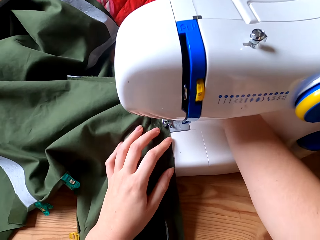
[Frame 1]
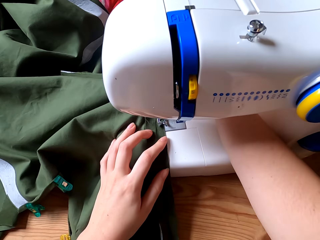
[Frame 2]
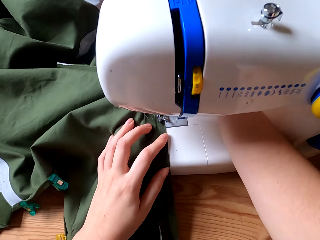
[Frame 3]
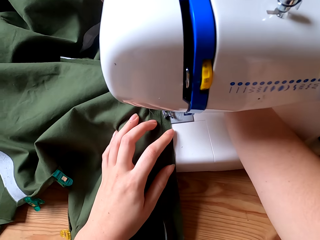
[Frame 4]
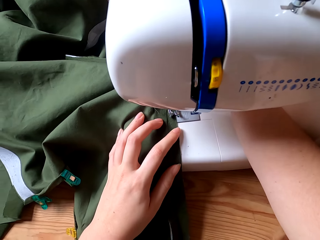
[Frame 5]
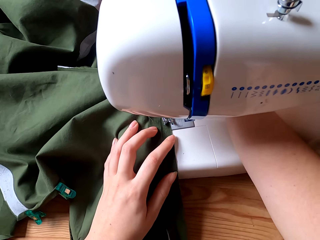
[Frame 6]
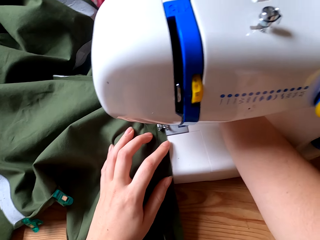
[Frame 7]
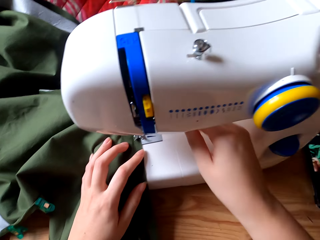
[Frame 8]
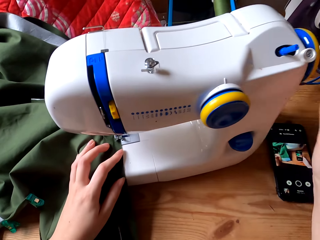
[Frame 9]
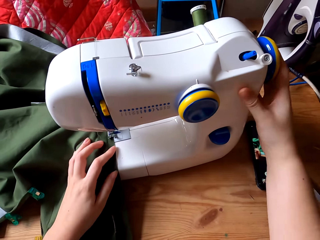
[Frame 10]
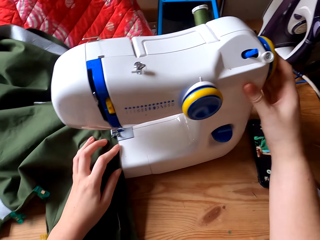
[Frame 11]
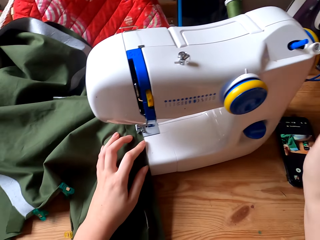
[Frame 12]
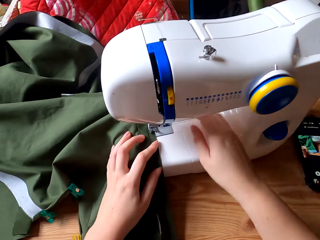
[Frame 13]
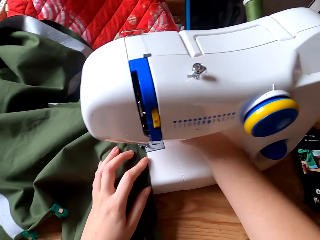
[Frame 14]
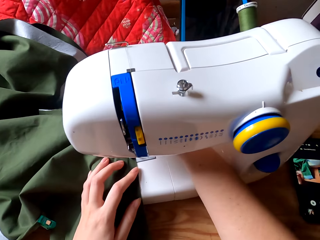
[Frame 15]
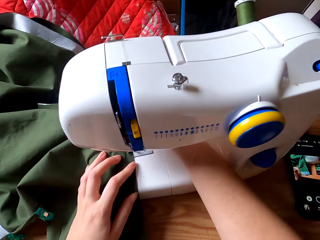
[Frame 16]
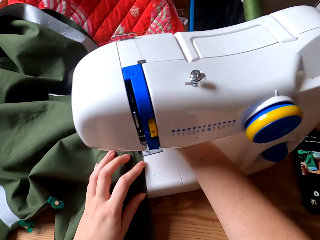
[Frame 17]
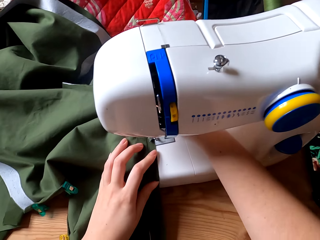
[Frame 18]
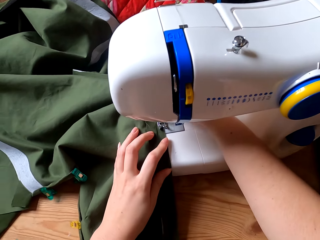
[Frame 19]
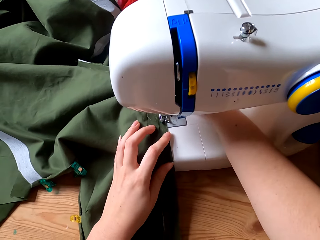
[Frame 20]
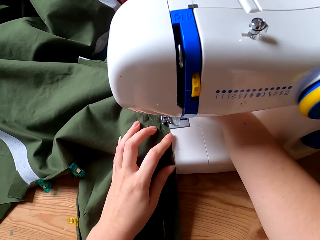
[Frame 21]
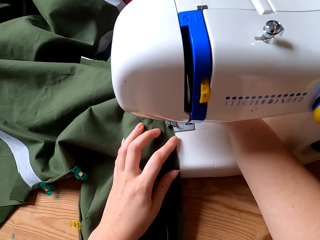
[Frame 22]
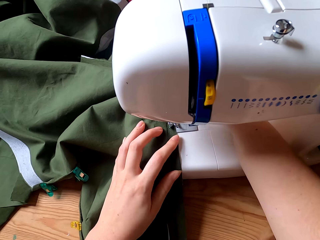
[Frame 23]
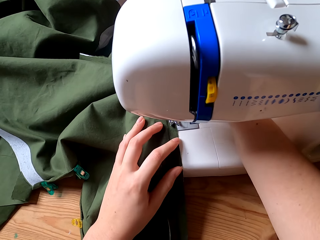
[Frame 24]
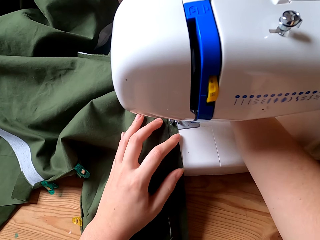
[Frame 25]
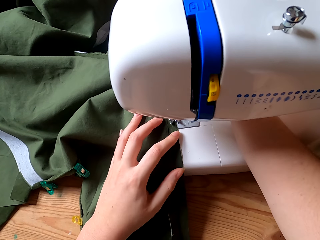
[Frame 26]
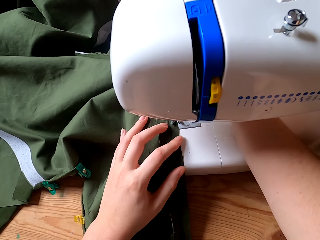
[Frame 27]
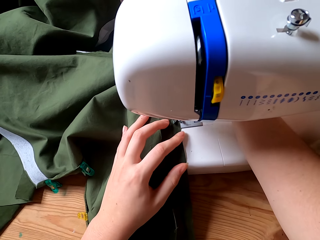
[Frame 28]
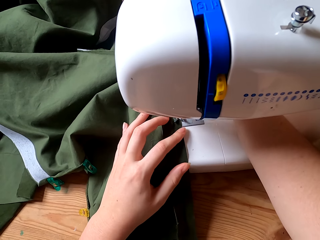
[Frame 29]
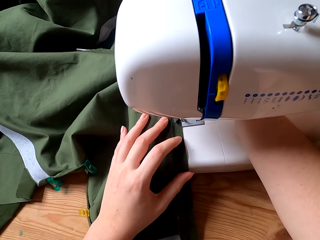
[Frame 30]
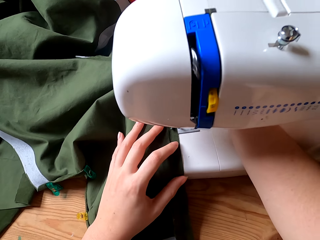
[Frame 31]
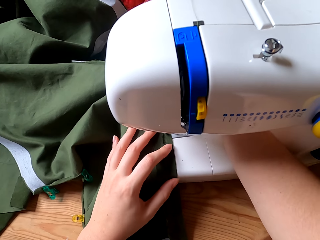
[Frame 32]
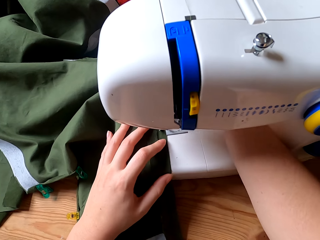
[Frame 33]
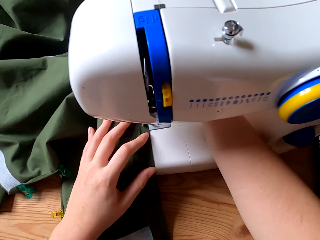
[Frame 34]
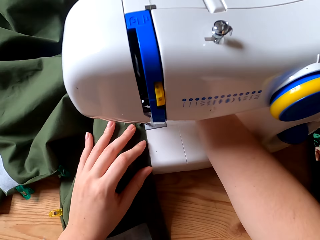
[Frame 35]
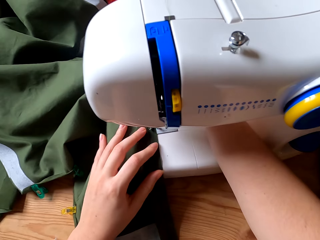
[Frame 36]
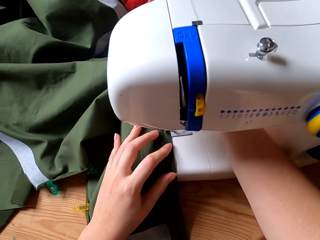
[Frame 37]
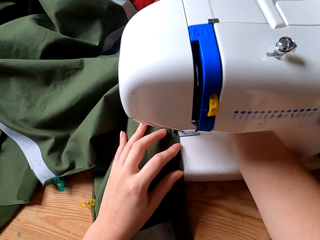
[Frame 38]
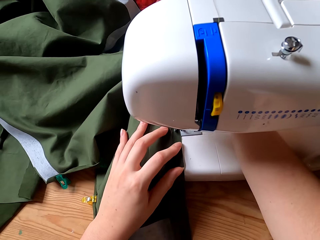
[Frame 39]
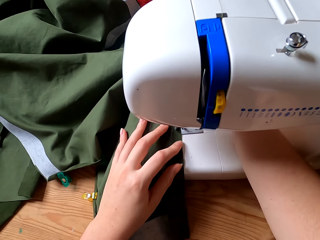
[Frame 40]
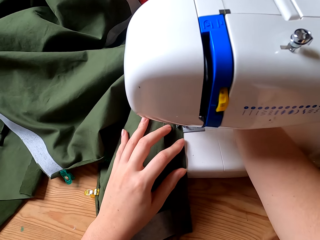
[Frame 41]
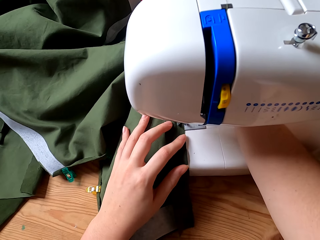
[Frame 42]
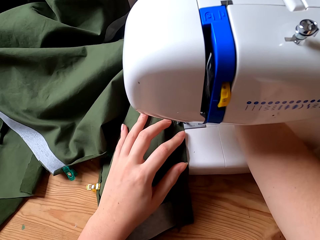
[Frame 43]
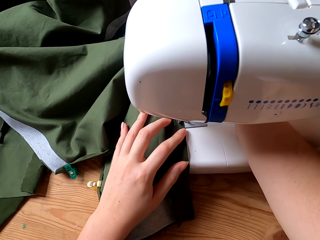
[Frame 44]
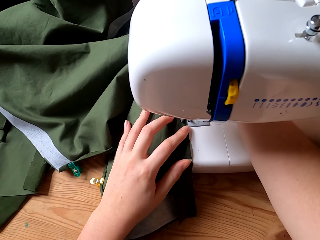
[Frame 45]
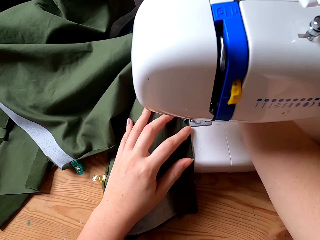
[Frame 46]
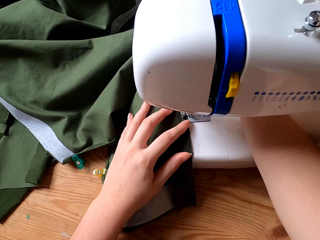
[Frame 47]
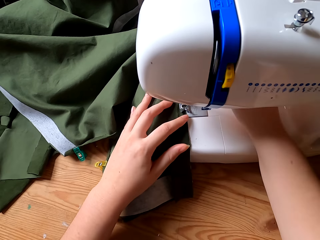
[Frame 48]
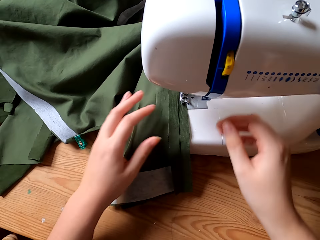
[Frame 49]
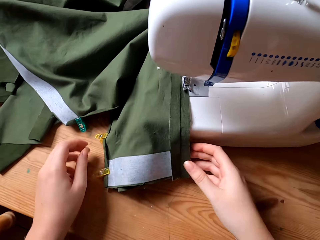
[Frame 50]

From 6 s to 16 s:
The camera wearer adjusts the cloth. They switch on the sewing machine and sew the cloth with the sewing machine.

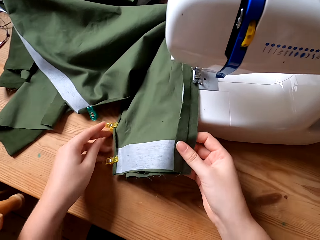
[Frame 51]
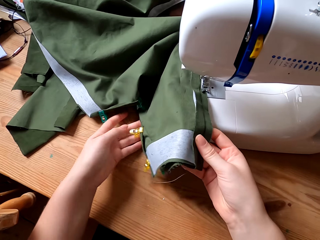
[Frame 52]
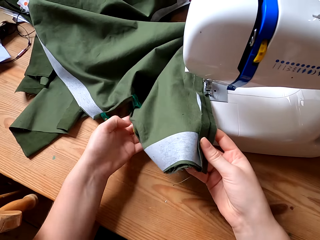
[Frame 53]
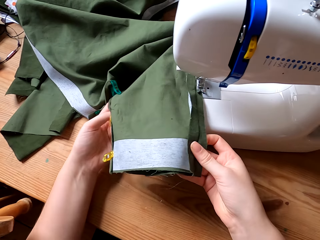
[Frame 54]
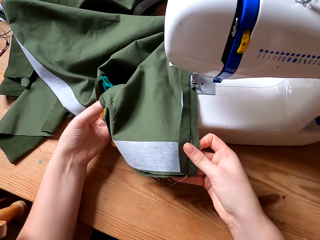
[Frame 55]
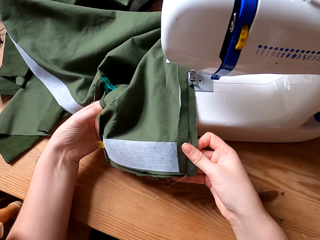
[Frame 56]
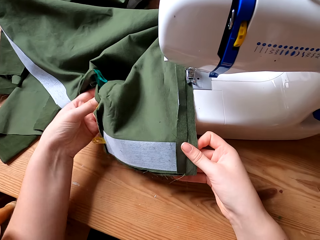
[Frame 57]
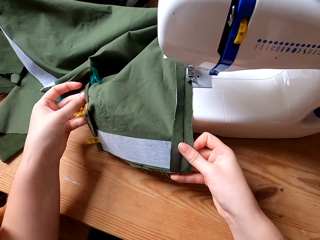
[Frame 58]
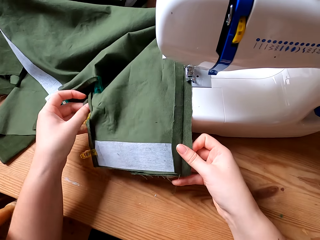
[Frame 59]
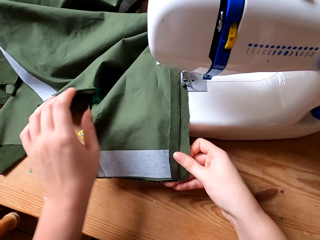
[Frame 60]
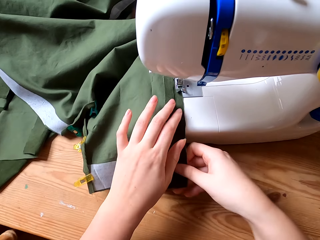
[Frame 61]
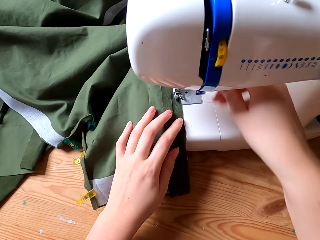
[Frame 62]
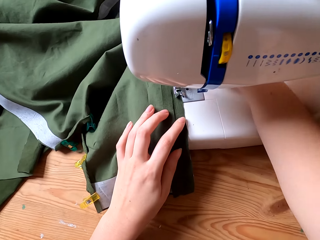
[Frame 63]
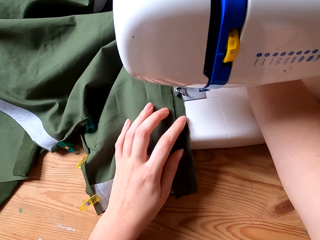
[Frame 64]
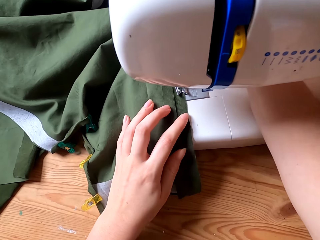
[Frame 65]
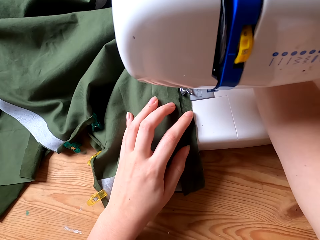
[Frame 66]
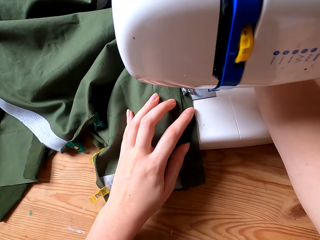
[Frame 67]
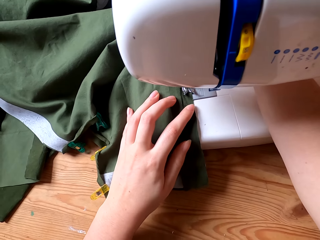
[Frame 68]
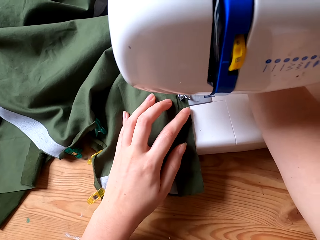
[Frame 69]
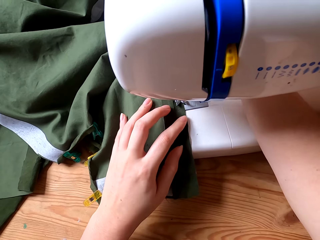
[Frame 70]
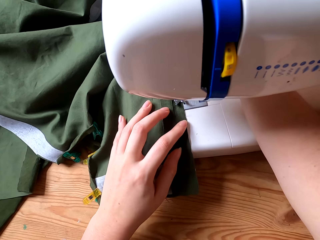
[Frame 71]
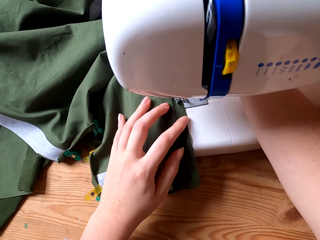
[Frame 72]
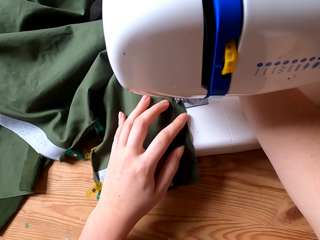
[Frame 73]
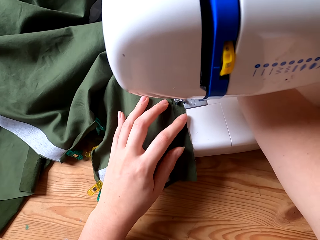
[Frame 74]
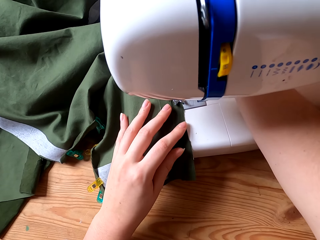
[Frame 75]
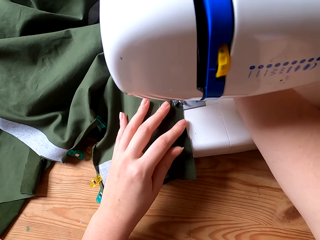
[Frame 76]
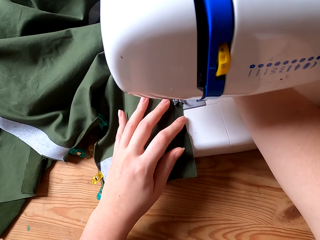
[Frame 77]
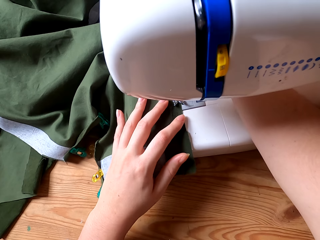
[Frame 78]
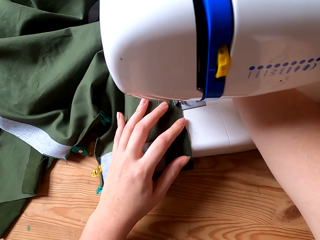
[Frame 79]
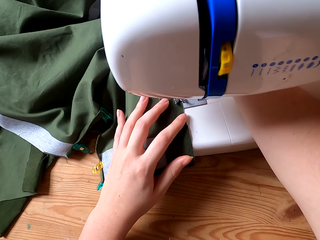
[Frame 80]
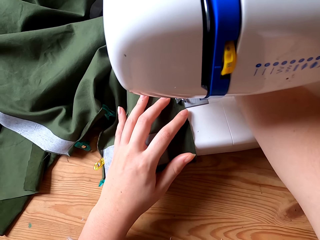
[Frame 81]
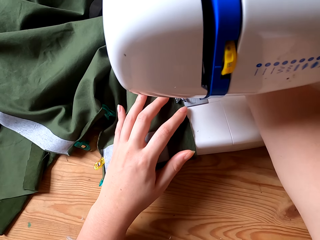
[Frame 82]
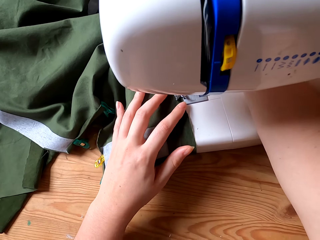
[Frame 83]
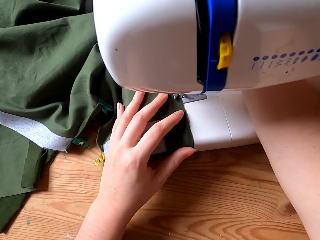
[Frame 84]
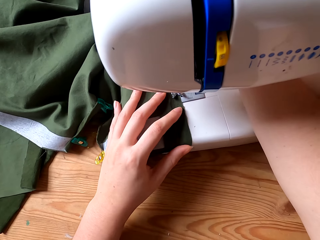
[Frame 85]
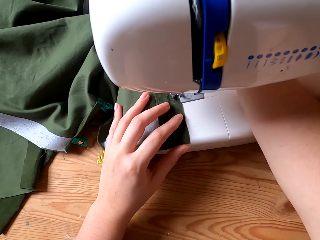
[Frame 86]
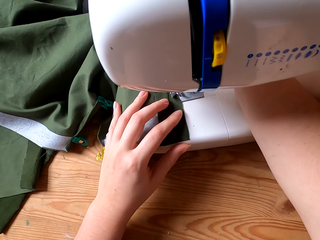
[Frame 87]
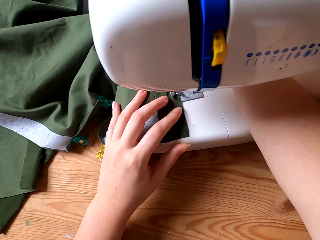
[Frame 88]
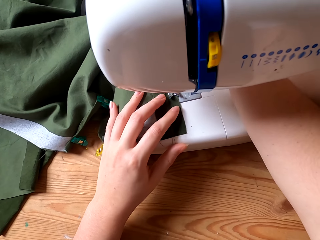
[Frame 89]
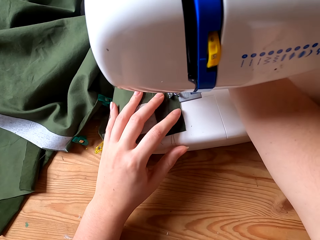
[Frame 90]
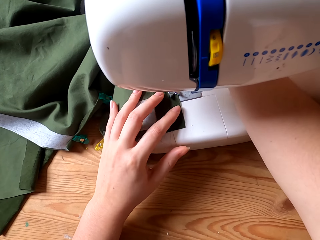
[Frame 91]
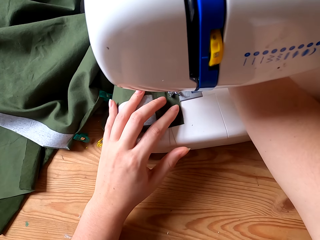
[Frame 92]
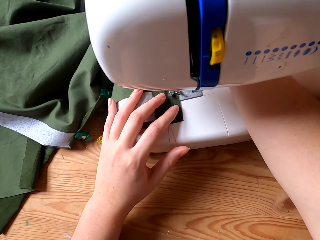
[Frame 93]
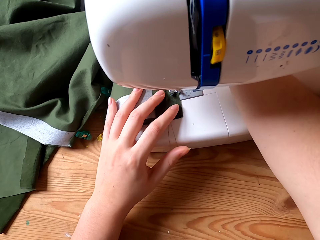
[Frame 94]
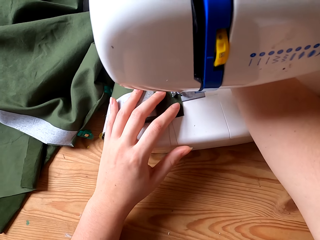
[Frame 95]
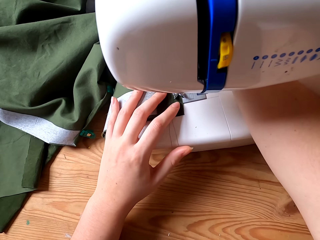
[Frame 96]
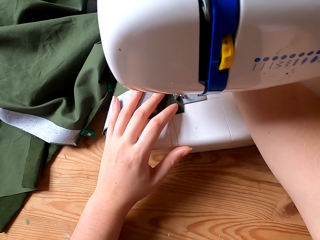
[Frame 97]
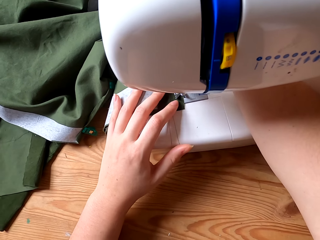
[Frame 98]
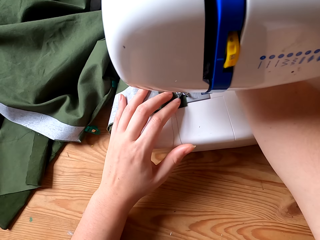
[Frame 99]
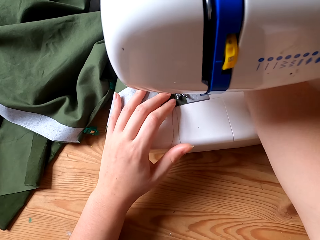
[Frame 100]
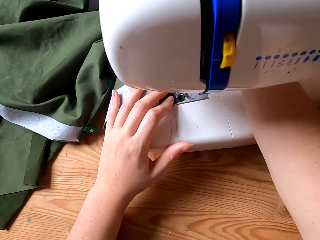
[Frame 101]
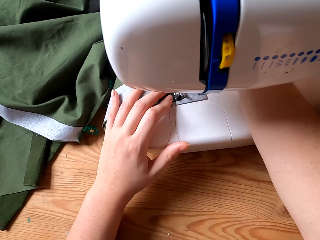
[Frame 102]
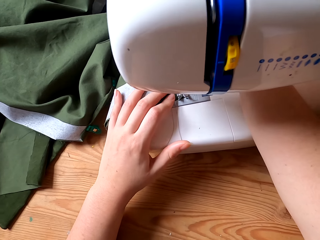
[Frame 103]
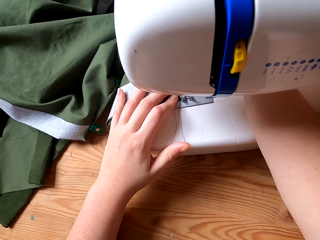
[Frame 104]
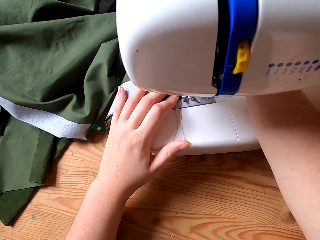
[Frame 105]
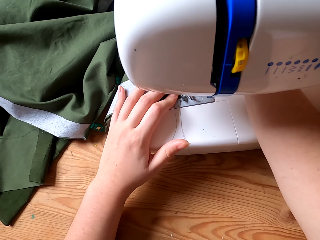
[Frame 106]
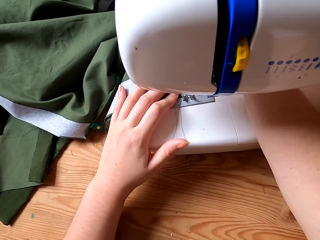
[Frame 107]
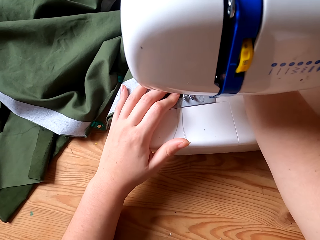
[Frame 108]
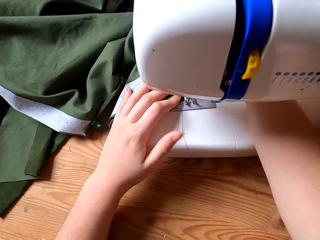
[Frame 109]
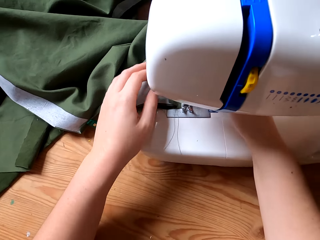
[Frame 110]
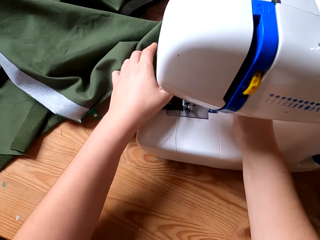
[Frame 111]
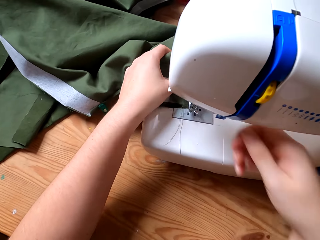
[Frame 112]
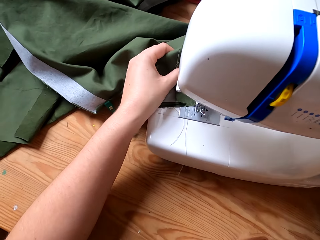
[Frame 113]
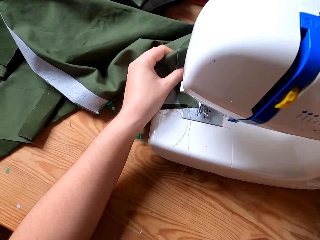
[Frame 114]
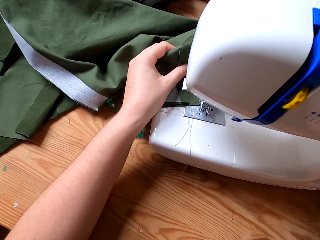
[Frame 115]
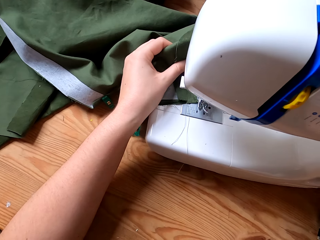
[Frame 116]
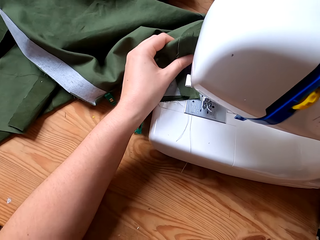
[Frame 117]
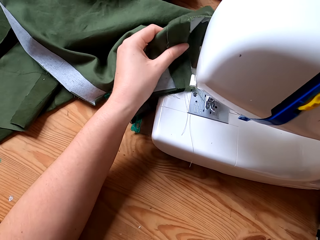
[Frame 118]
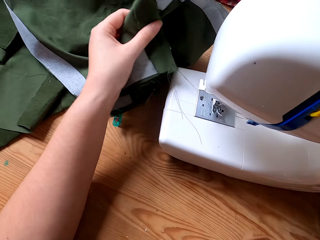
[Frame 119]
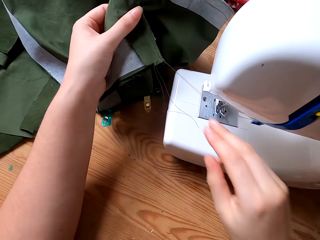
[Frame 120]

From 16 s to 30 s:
The camera wearer adjusts the cloth. They straighten the cloth with both hands, sew the cloth with the sewing machine, and switch off the sewing machine.
